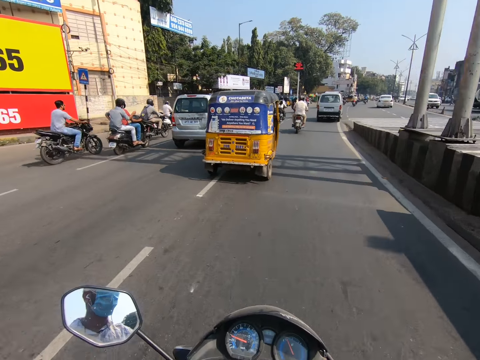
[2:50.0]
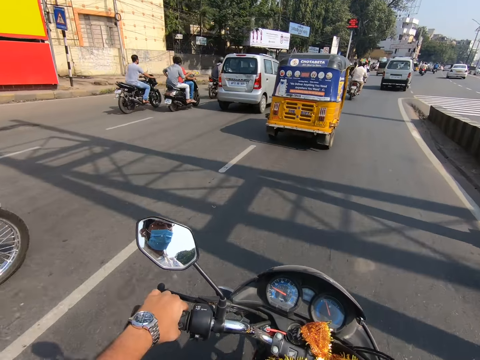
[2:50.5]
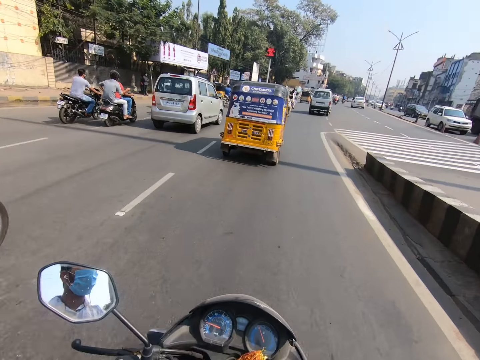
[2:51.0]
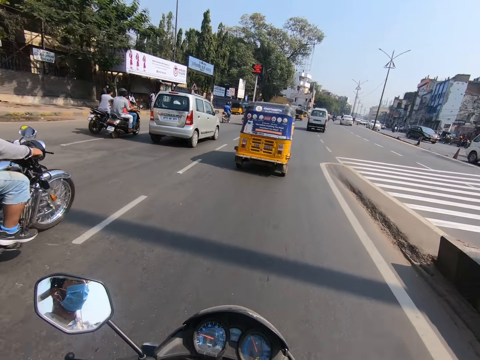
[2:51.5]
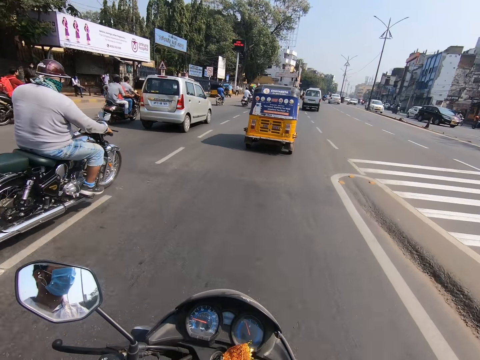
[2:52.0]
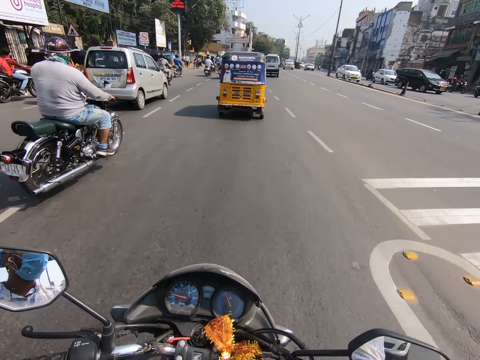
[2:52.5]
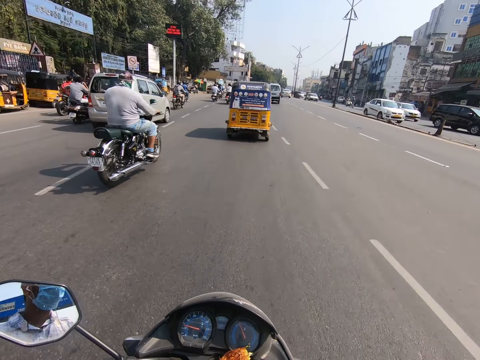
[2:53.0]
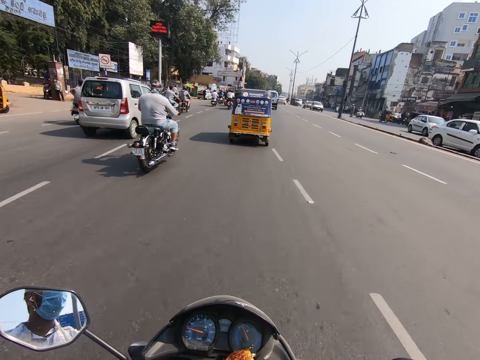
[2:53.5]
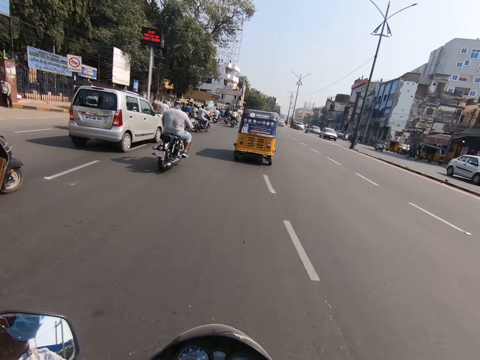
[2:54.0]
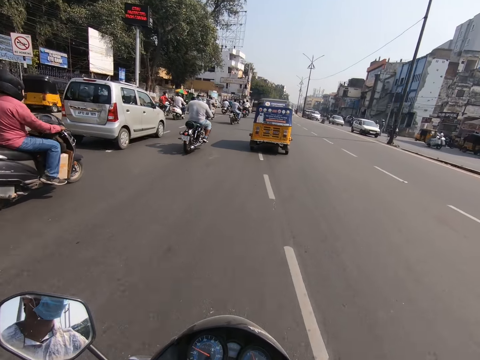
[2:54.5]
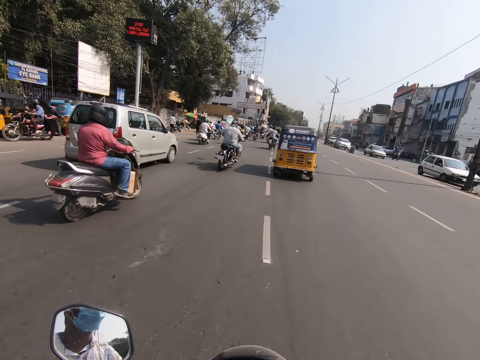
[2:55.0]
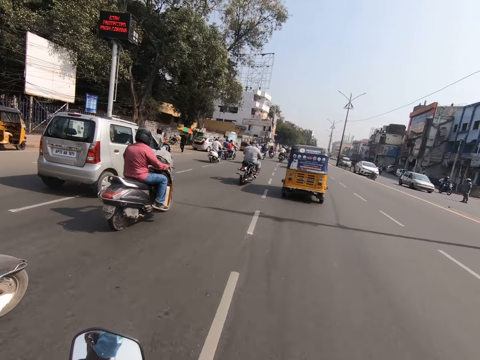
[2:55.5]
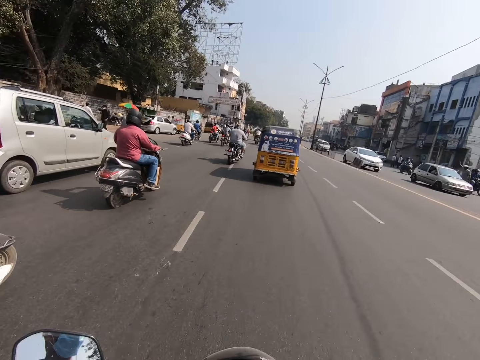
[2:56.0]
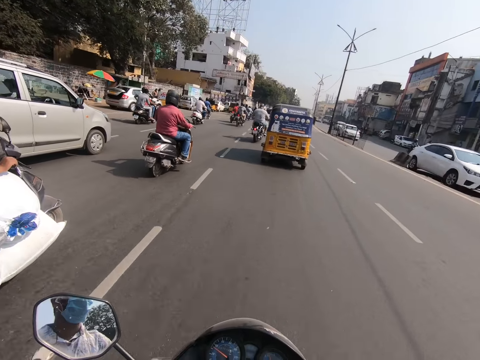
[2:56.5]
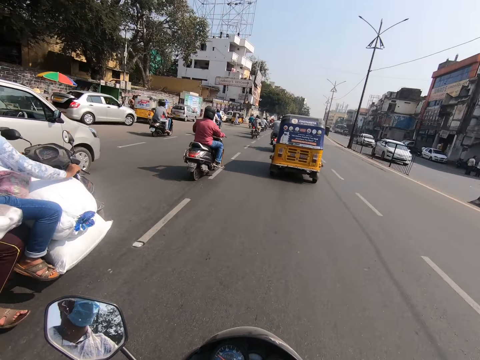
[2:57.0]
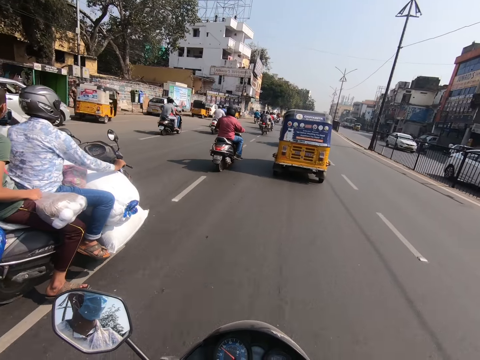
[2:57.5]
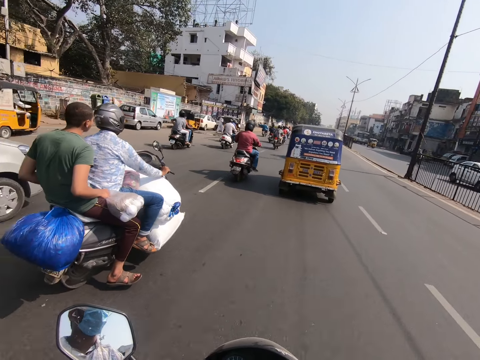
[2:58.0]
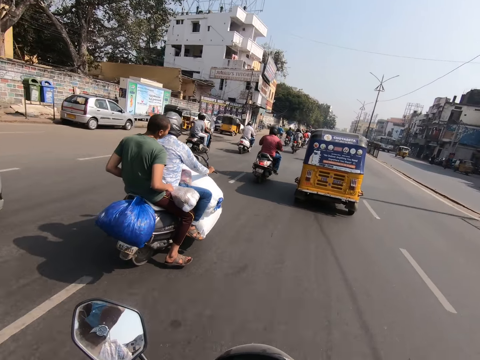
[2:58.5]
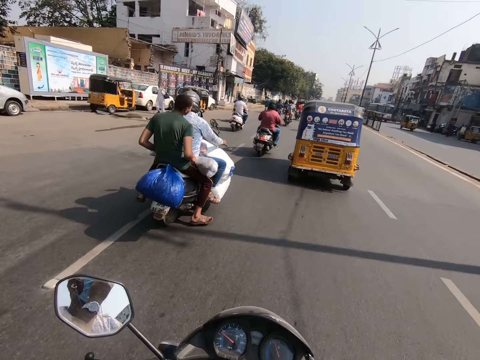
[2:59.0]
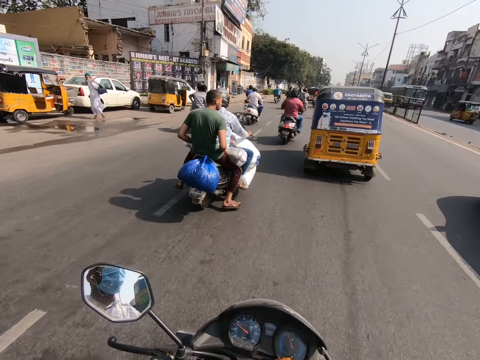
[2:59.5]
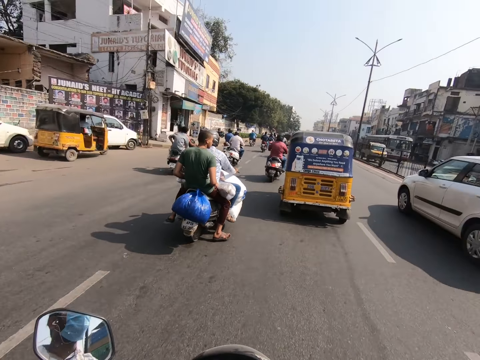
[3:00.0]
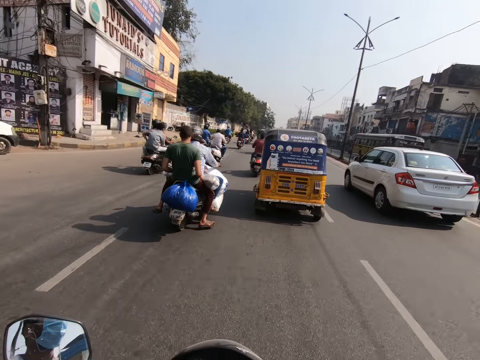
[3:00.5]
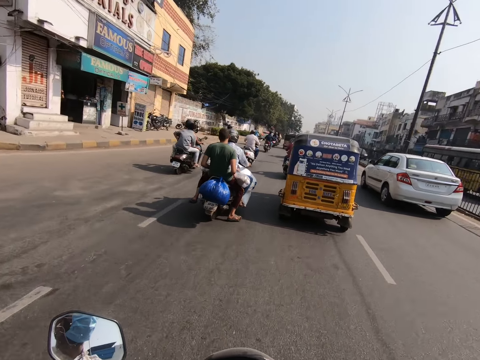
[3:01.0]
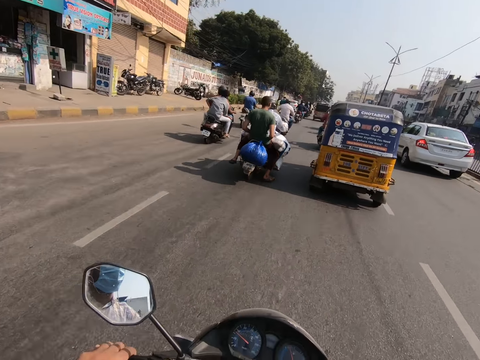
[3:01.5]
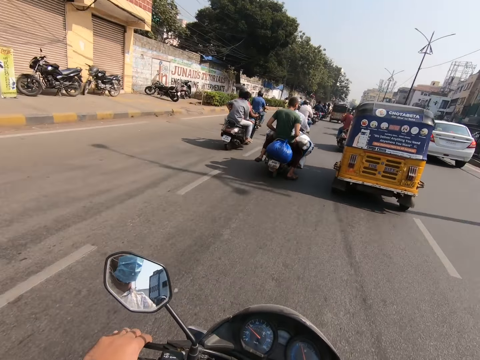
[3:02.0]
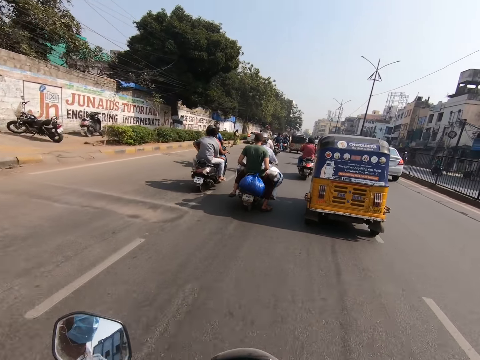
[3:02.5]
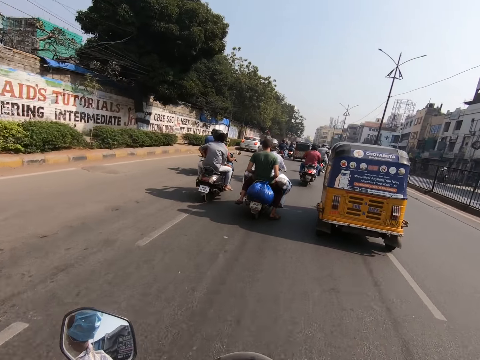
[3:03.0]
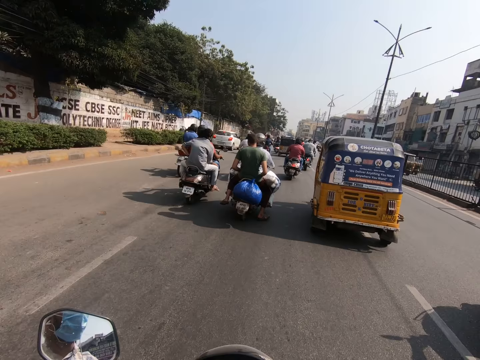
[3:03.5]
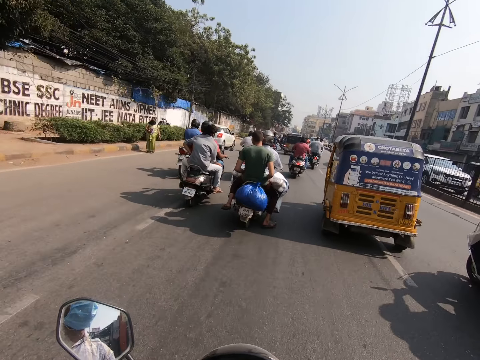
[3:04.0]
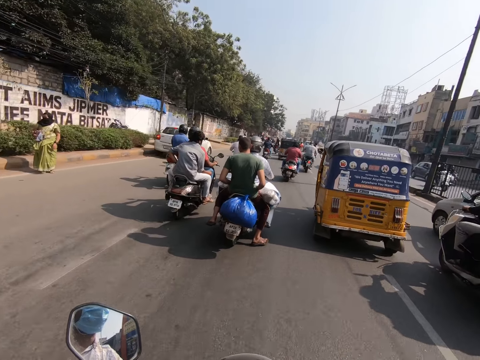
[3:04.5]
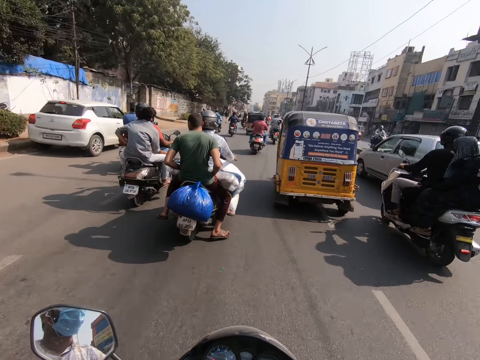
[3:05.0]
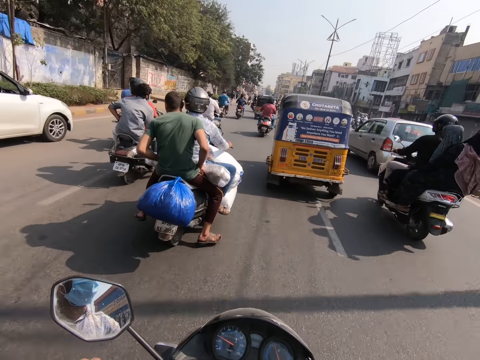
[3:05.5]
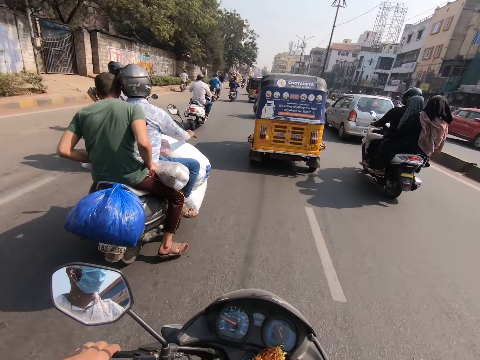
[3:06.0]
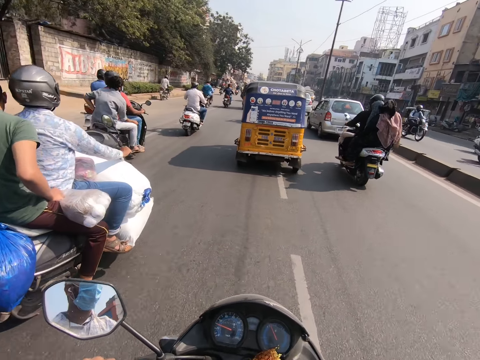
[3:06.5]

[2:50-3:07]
The camera wearer lowers his left hand from something. He removes his left hand from the motorbike. He touches his face mask with the left hand. He holds the steering with both hands.

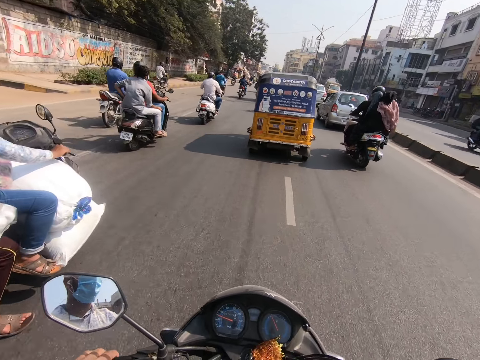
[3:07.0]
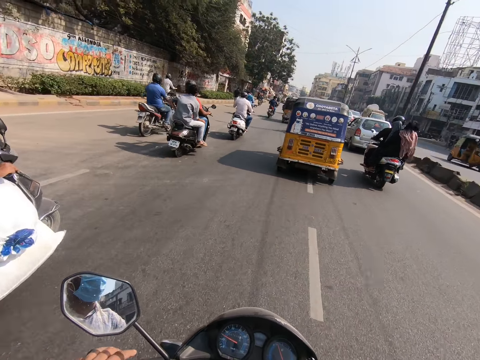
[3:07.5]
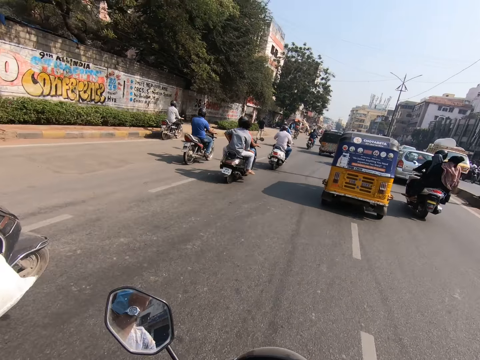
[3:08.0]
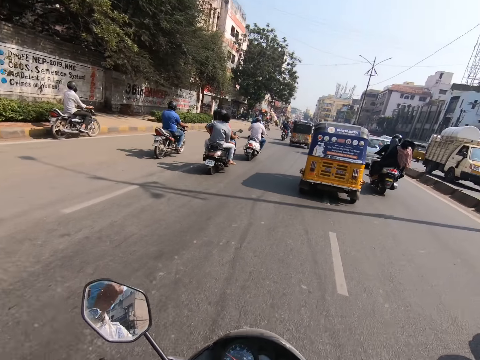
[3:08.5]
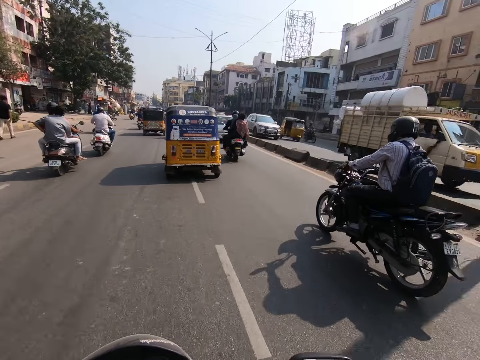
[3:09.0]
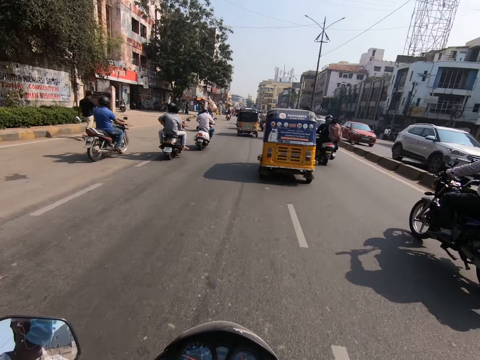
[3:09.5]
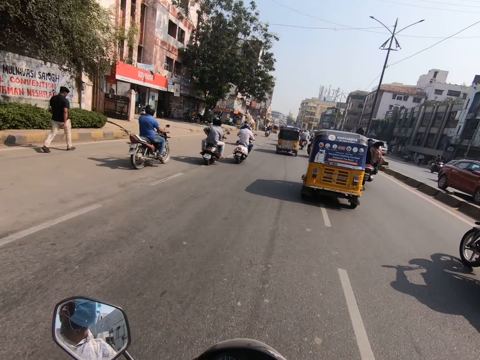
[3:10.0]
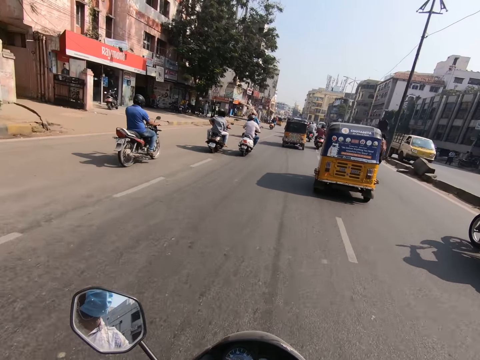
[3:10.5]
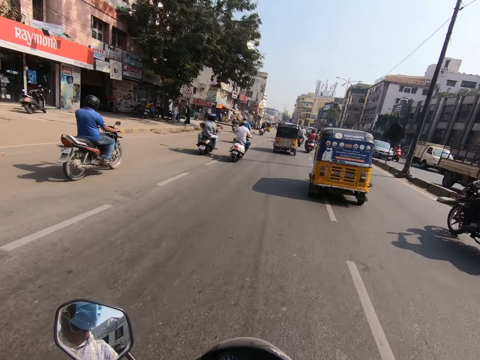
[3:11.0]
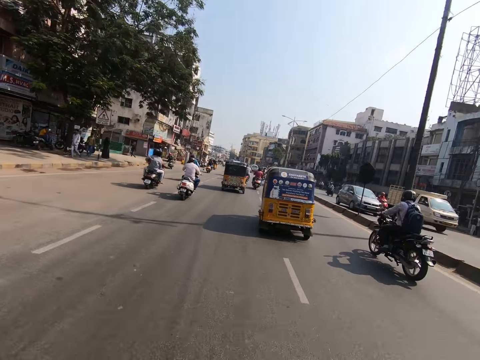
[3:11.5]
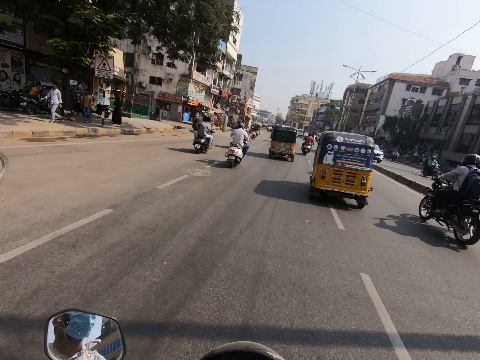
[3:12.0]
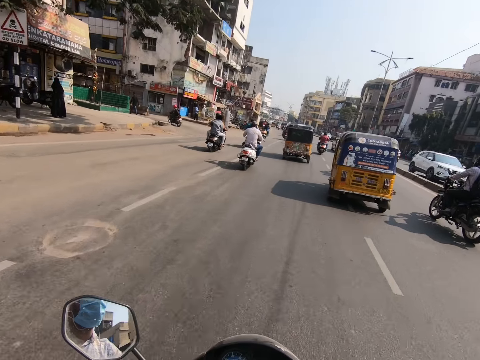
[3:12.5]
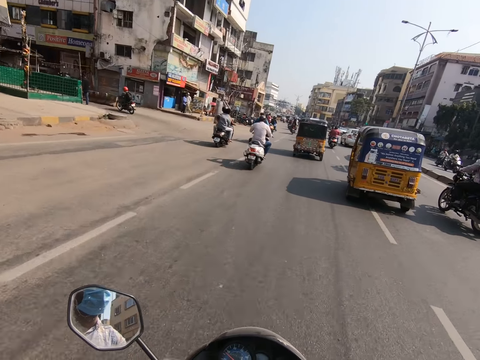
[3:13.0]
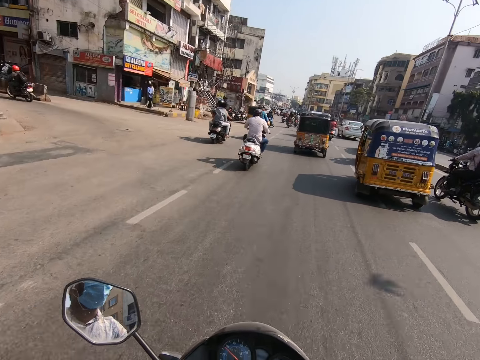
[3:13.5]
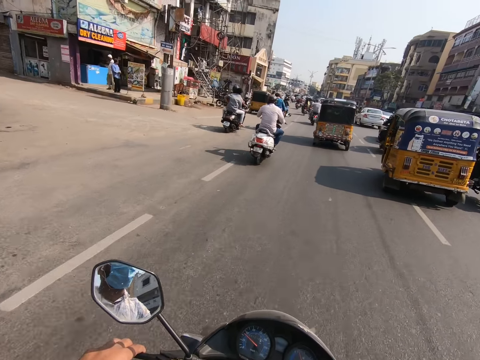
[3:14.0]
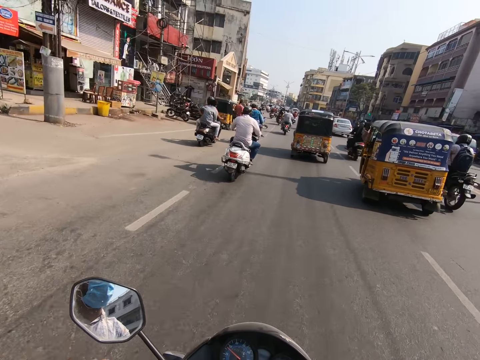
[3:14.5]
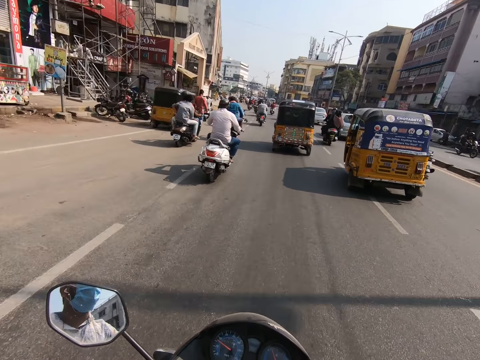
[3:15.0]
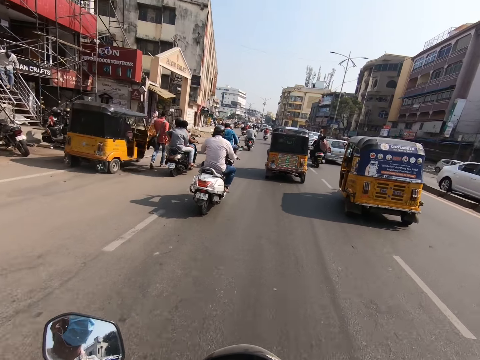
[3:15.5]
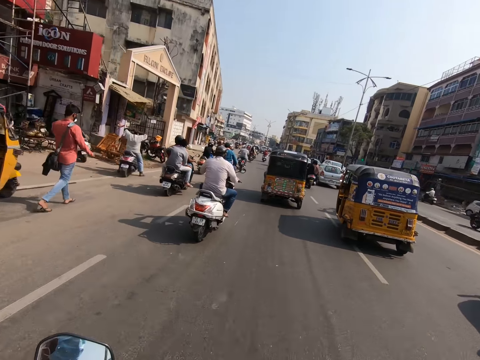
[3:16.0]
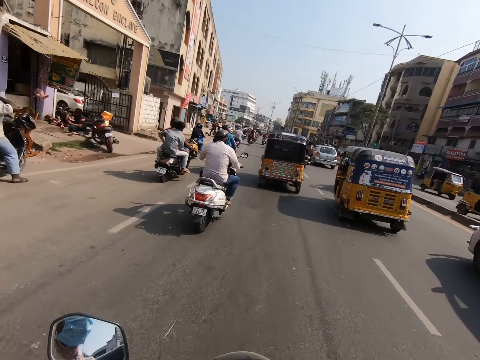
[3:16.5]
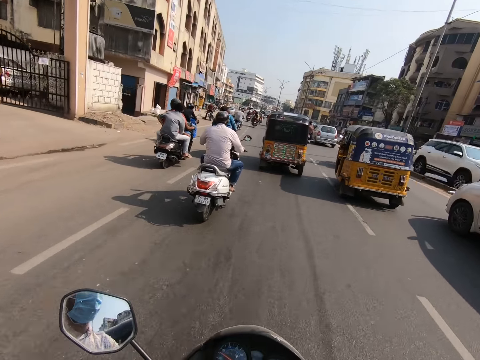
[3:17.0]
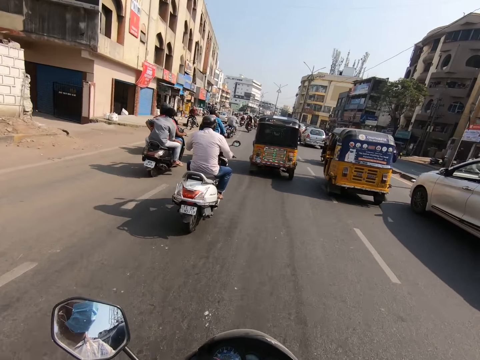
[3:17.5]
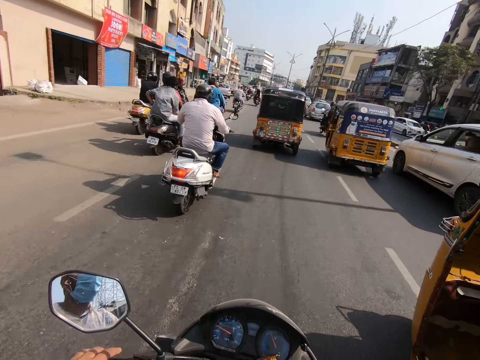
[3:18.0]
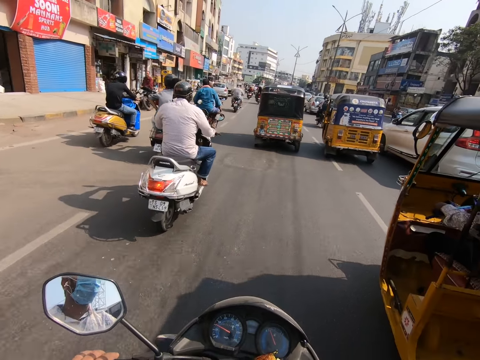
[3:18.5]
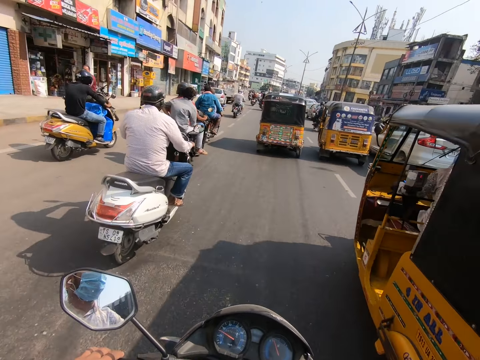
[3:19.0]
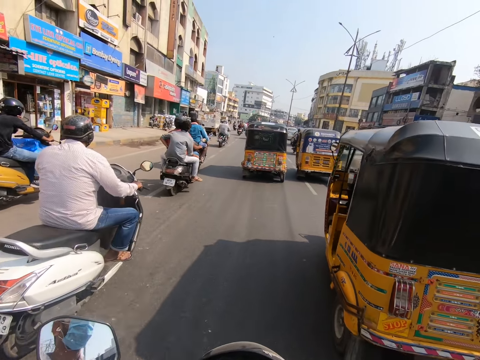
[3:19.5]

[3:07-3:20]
The camera wearer touches his face mask with the left hand. He holds the steering with both hands.
